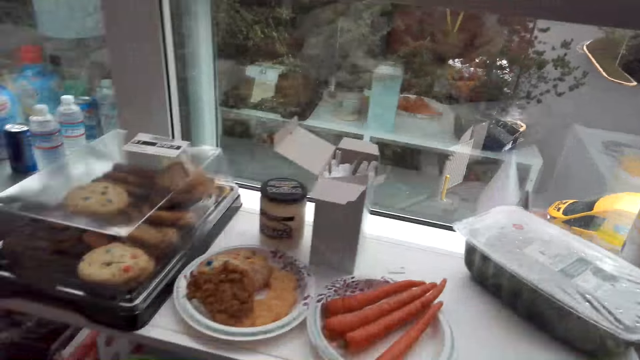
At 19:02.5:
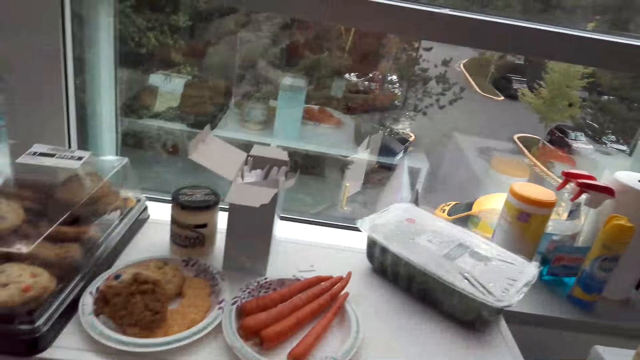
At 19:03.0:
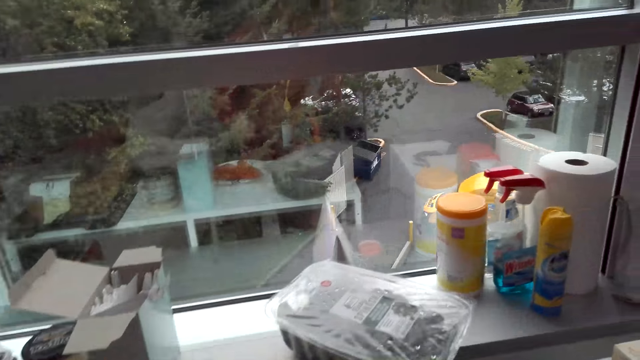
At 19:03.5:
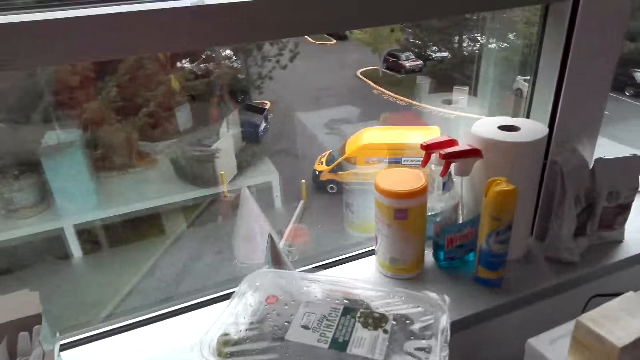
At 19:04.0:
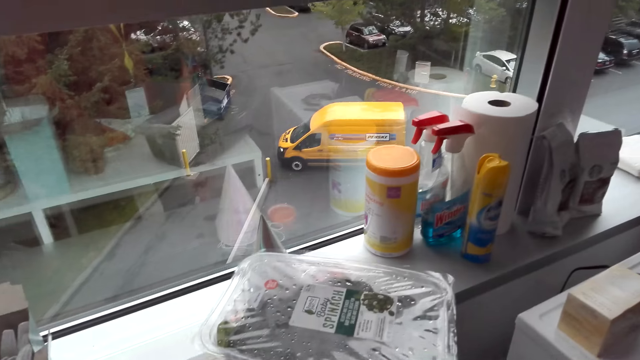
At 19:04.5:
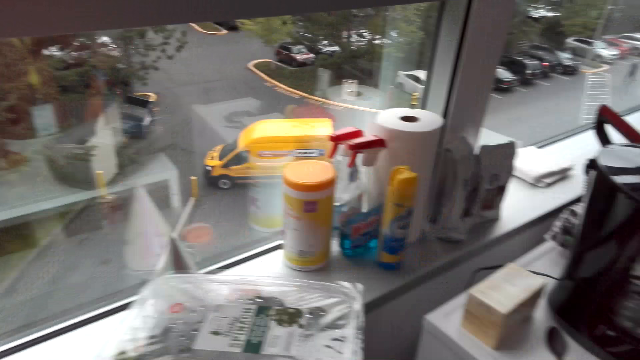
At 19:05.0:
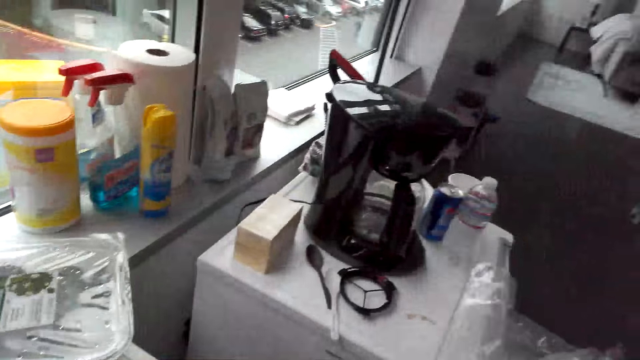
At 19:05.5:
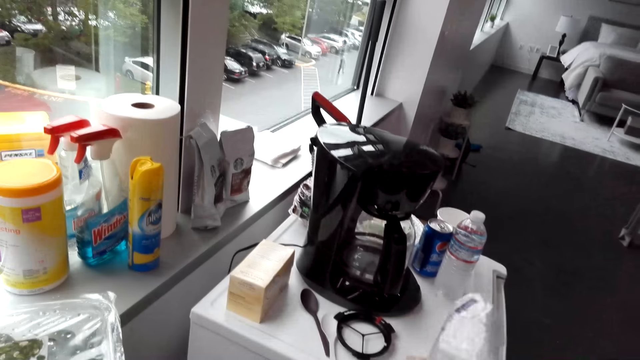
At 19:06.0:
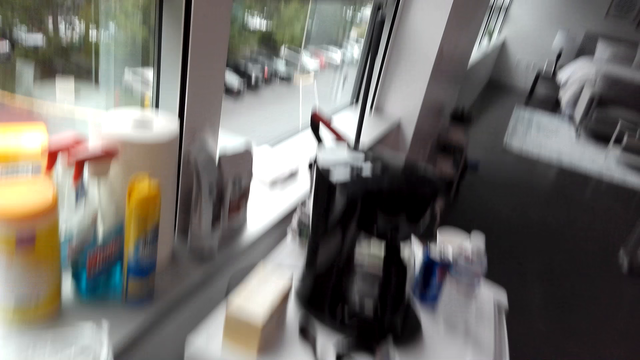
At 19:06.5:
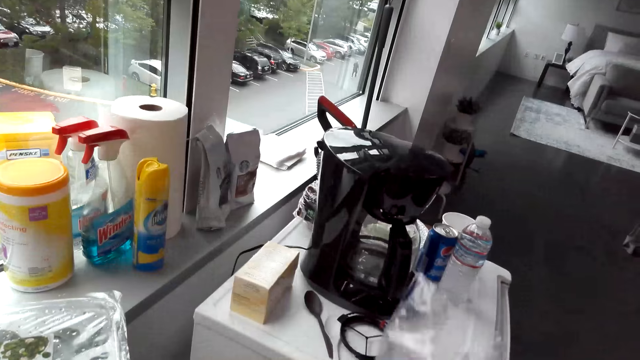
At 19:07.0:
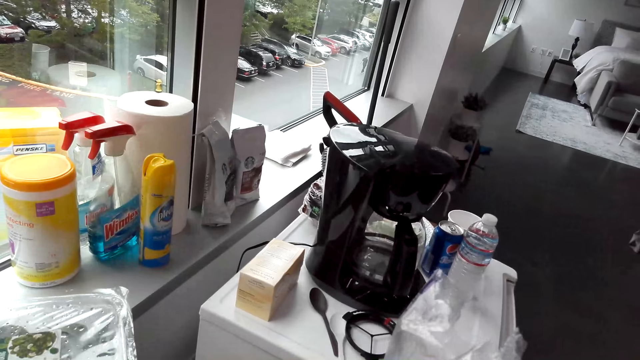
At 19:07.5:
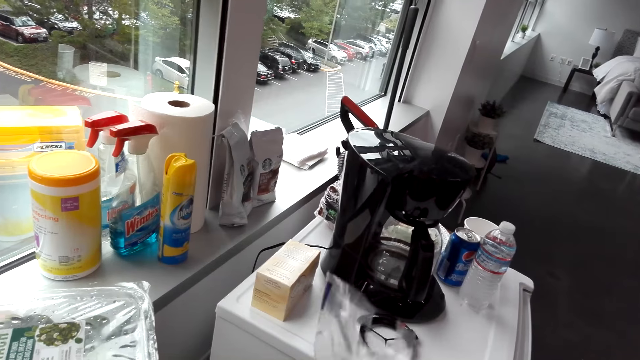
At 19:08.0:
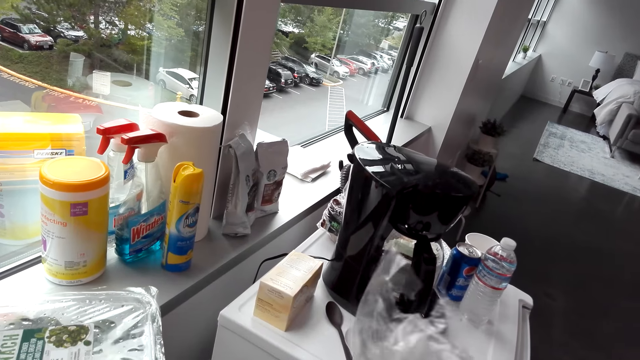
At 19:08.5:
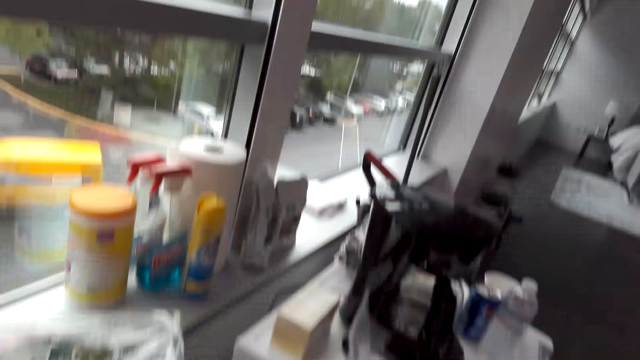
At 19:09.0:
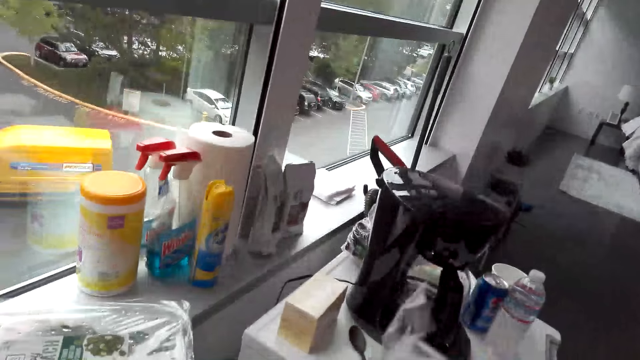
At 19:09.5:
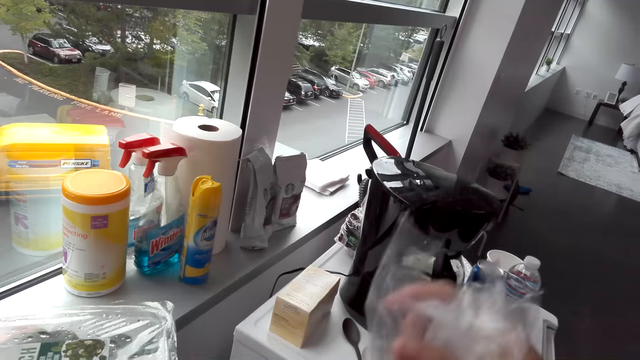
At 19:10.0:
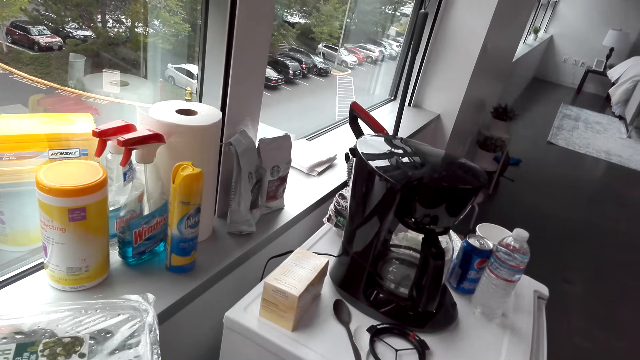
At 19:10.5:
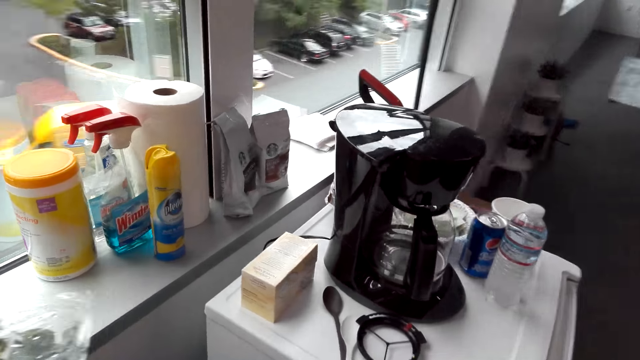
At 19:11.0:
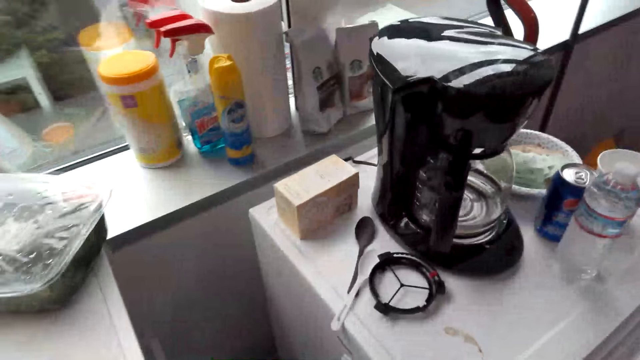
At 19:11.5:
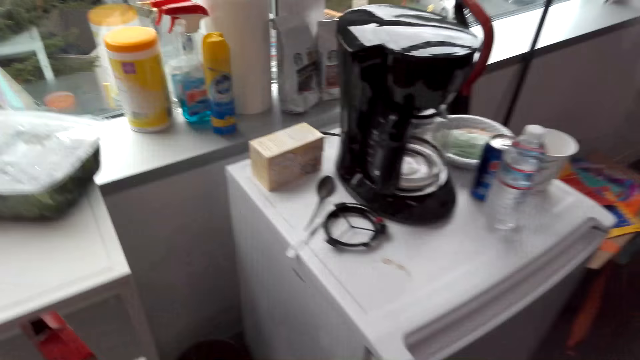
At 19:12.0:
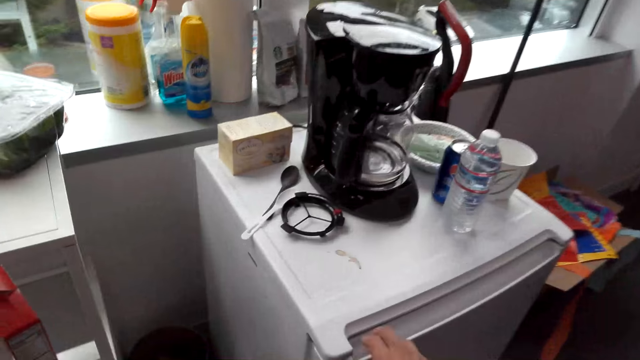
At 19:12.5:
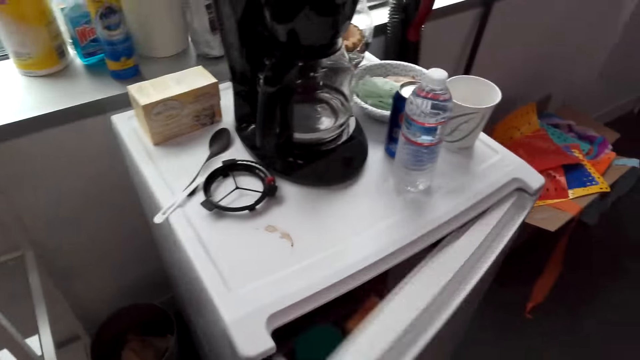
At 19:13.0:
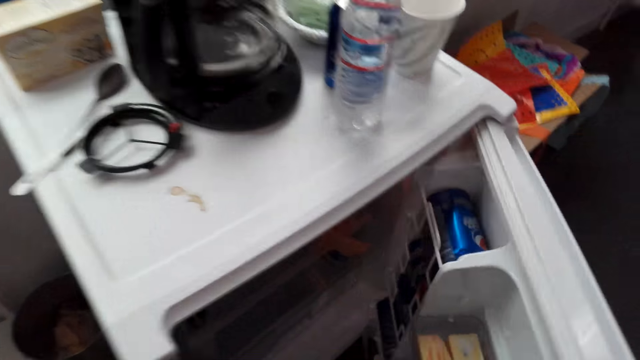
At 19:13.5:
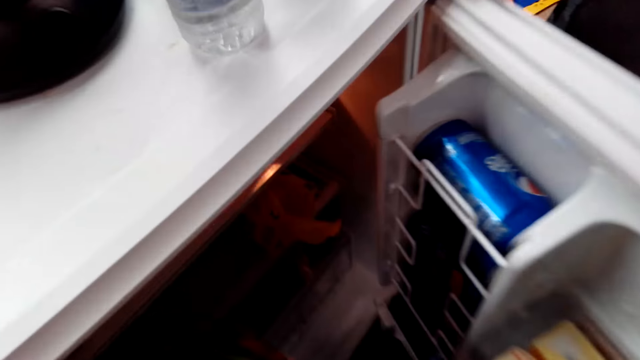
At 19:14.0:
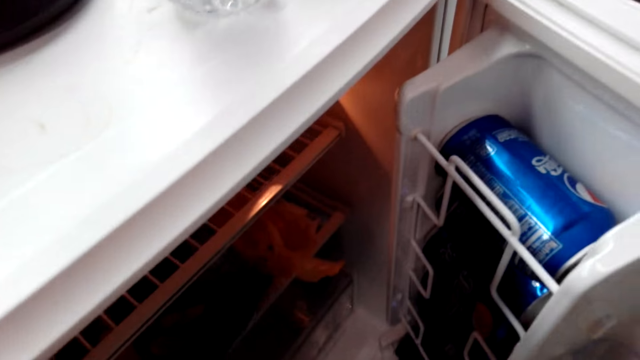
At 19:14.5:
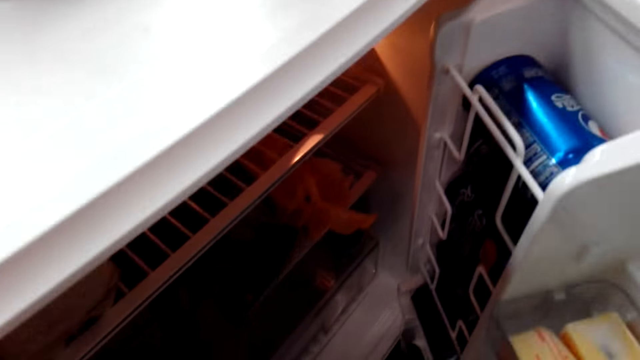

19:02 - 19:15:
The camera wearer looks around the stand. A man converses with the camera wearer. The camera wearer folds a sachet. They talk to something. They open a fridge door and place the sachet in the fridge.

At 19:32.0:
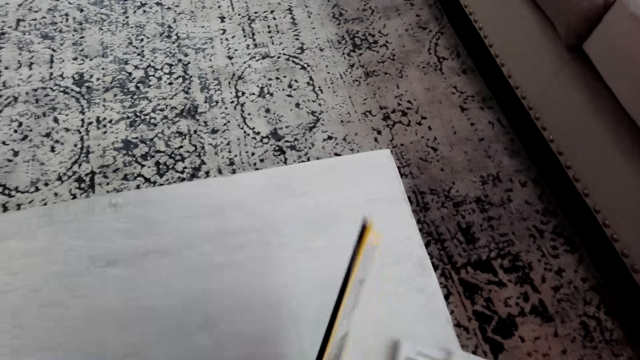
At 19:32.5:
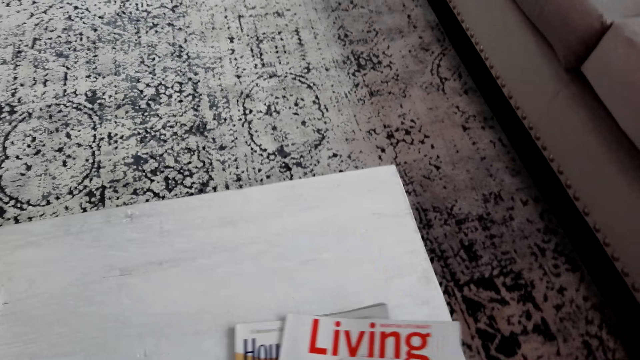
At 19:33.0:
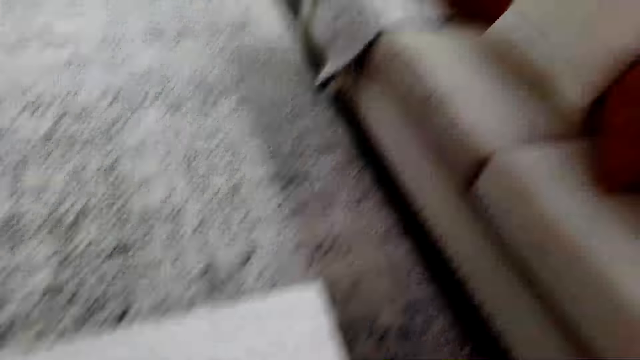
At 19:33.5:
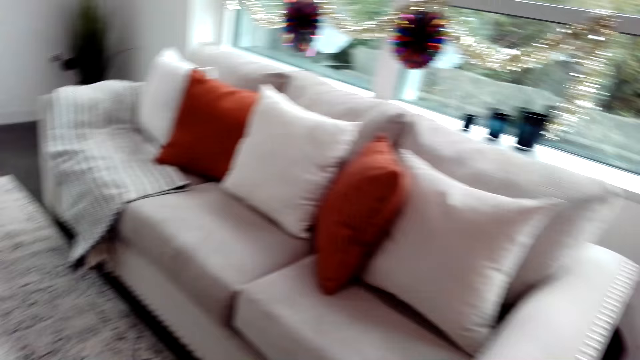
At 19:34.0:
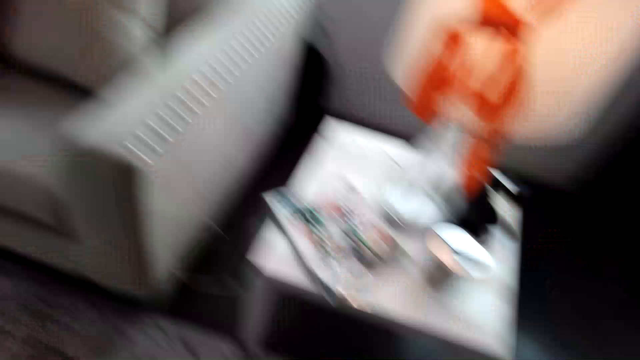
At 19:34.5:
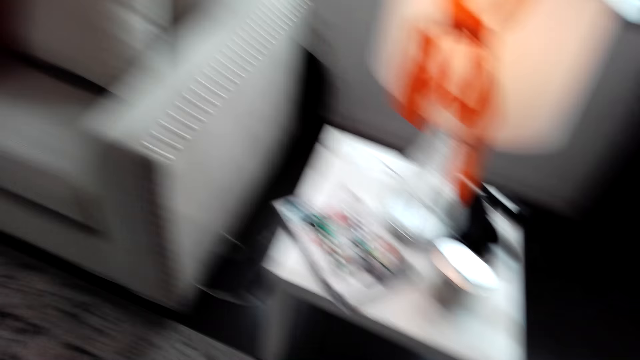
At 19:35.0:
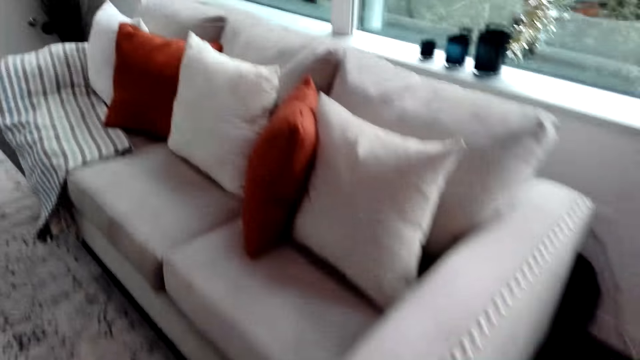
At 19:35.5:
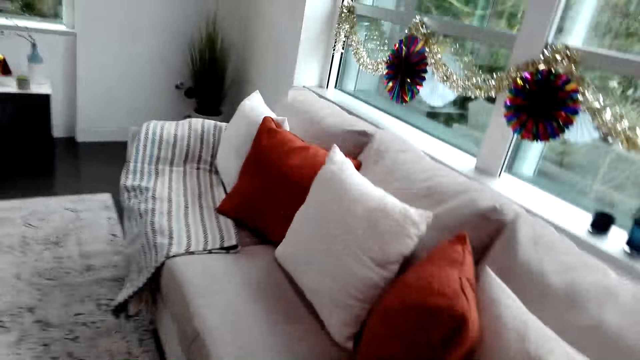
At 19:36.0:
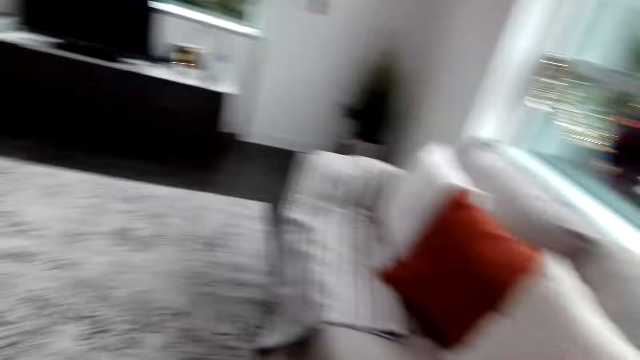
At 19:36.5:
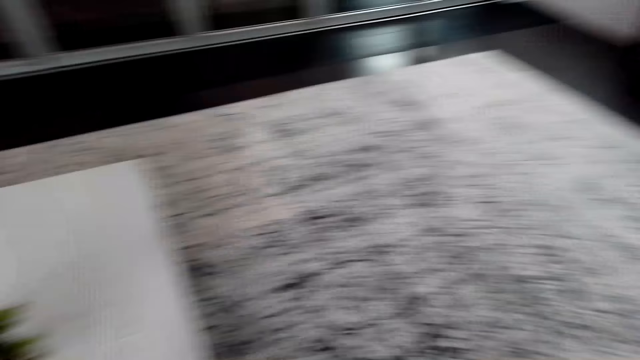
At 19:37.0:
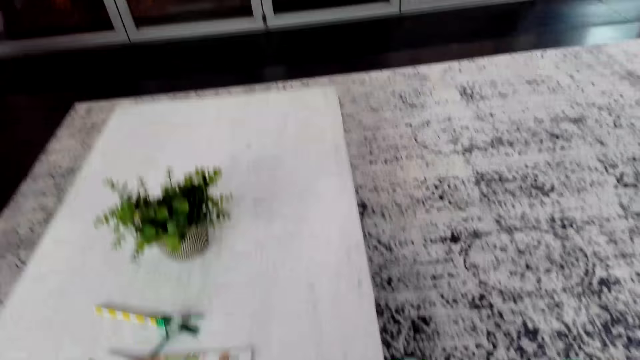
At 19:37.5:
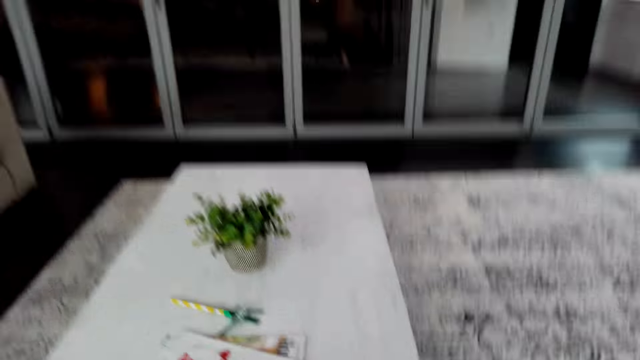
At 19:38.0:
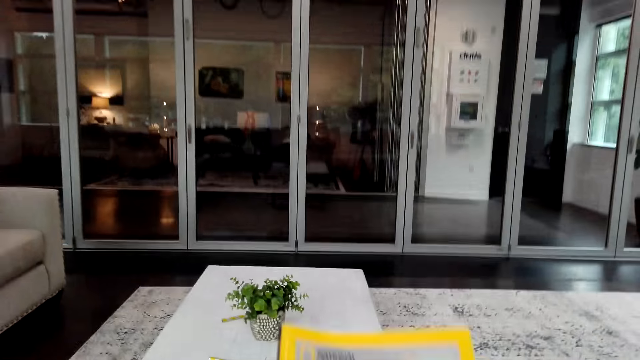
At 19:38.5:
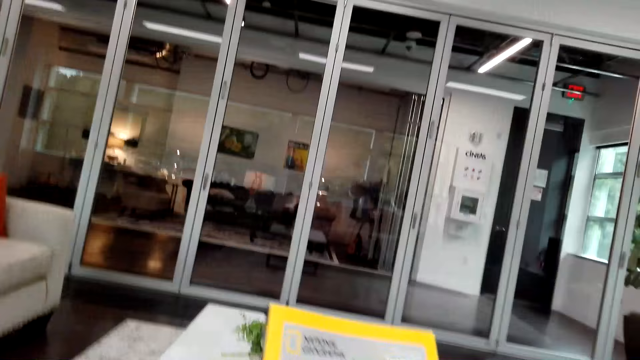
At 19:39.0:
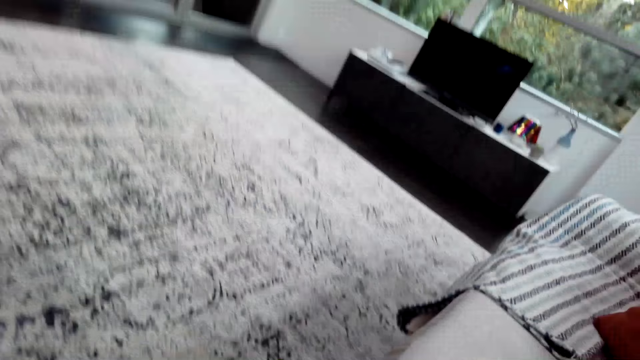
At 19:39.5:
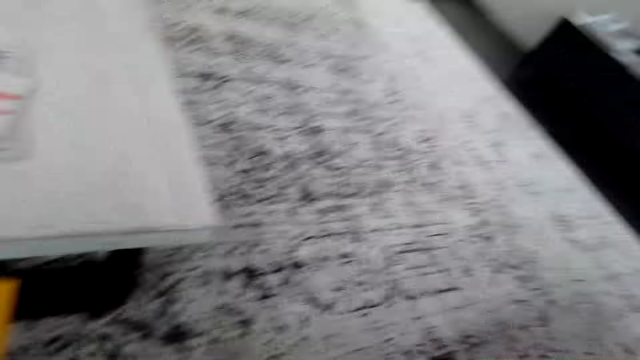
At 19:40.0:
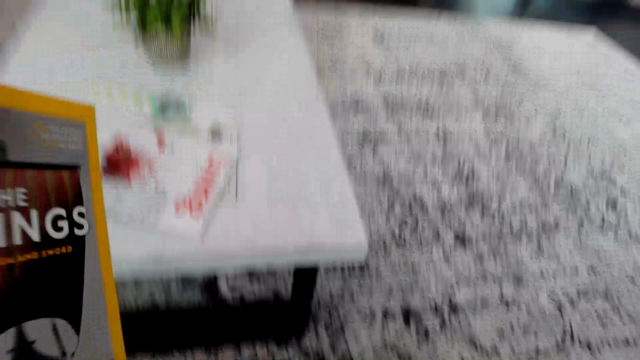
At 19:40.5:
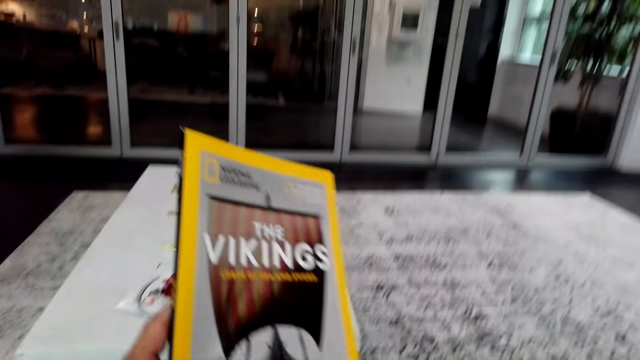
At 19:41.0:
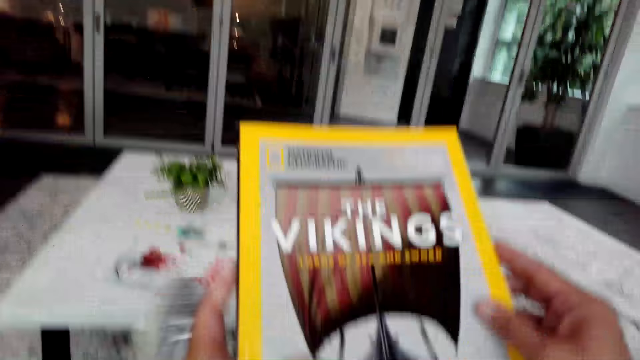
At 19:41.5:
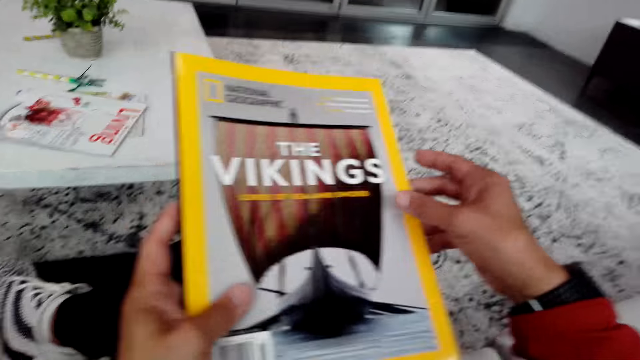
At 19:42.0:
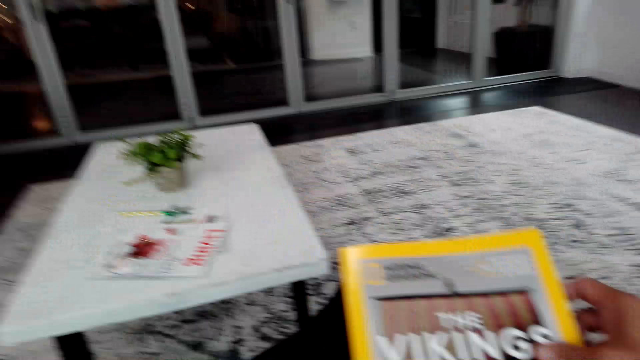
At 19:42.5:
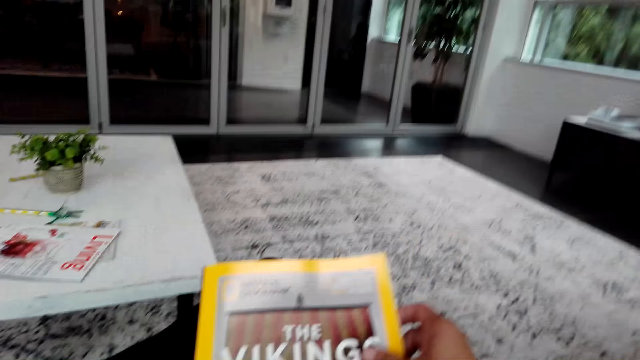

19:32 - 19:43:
The camera wearer turns around the room. They walk around the room. They look around. They sit on a chair or couch. They read a magazine. They hold a book.
